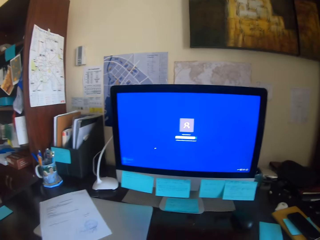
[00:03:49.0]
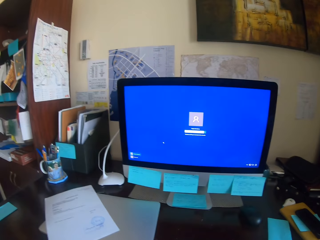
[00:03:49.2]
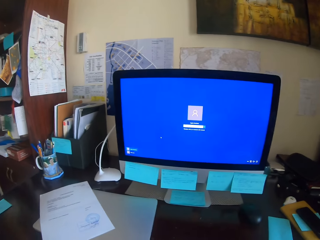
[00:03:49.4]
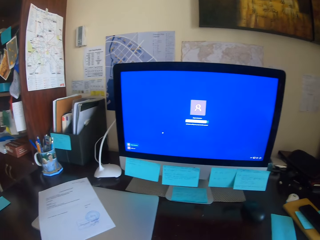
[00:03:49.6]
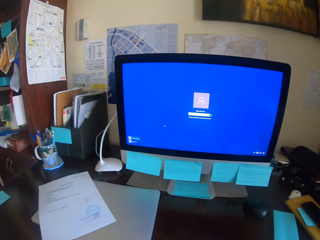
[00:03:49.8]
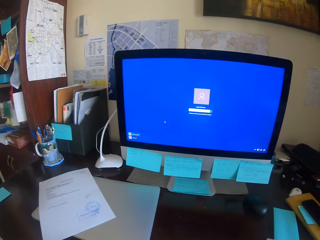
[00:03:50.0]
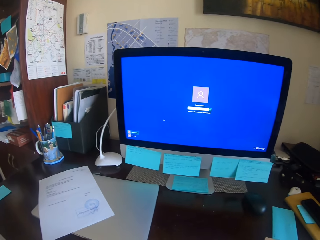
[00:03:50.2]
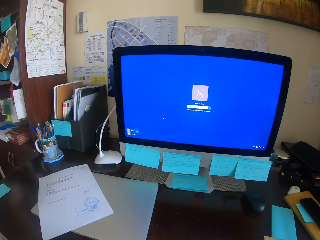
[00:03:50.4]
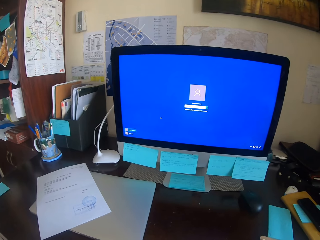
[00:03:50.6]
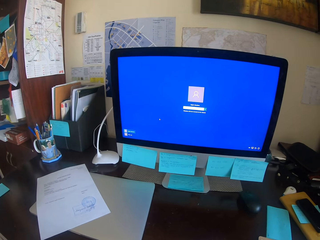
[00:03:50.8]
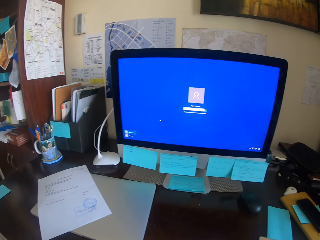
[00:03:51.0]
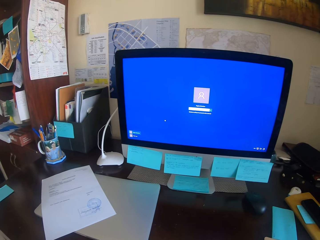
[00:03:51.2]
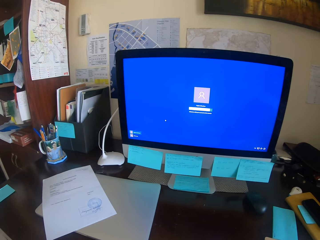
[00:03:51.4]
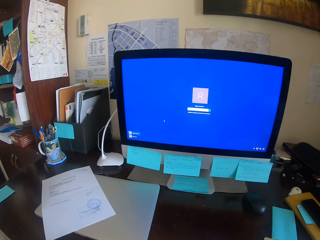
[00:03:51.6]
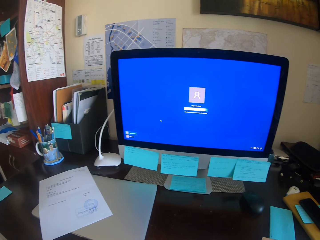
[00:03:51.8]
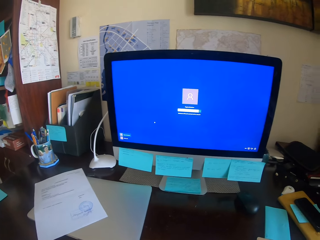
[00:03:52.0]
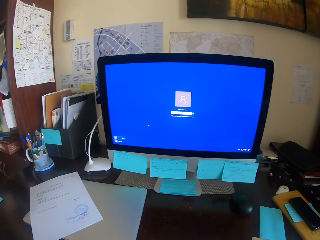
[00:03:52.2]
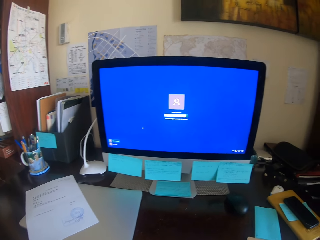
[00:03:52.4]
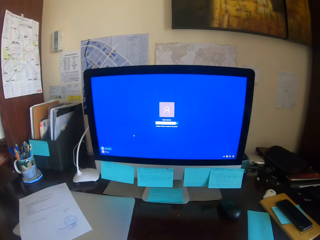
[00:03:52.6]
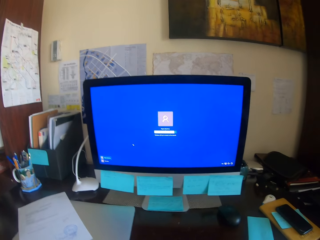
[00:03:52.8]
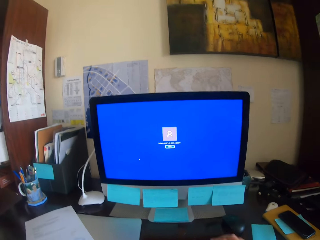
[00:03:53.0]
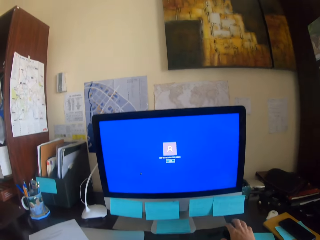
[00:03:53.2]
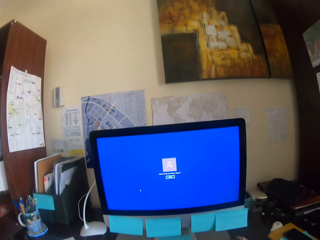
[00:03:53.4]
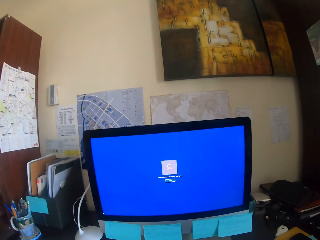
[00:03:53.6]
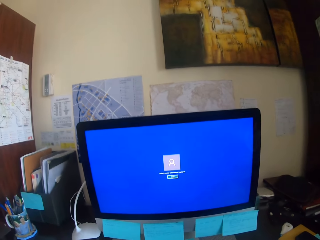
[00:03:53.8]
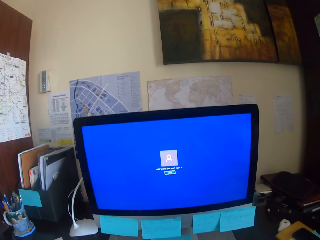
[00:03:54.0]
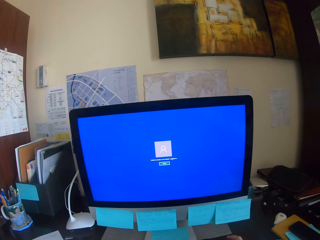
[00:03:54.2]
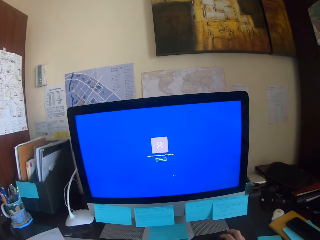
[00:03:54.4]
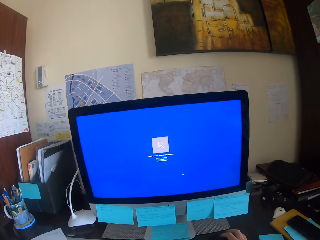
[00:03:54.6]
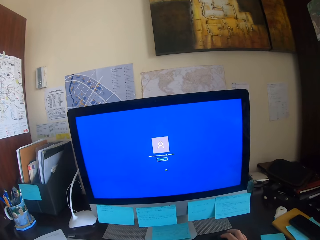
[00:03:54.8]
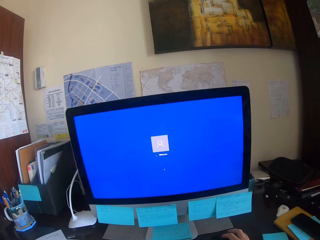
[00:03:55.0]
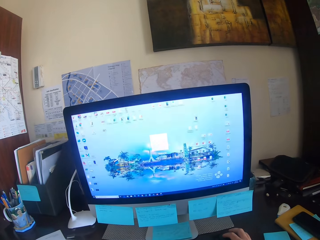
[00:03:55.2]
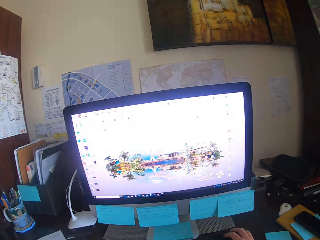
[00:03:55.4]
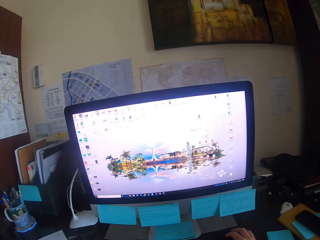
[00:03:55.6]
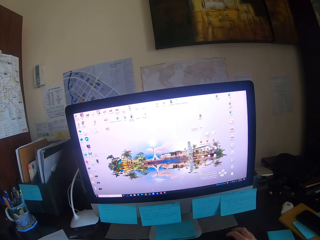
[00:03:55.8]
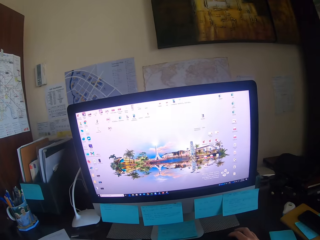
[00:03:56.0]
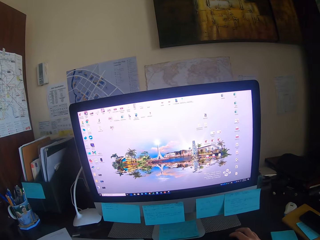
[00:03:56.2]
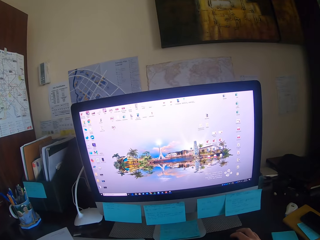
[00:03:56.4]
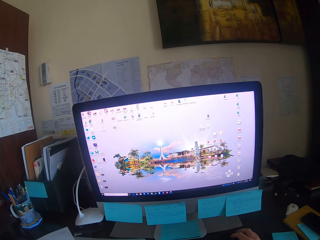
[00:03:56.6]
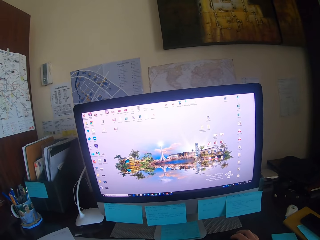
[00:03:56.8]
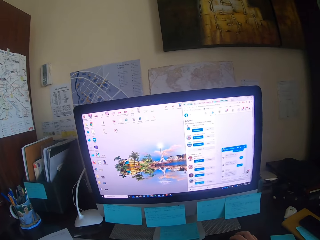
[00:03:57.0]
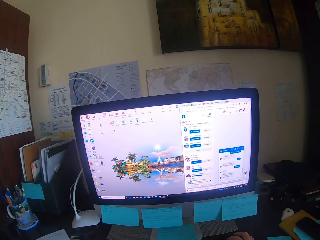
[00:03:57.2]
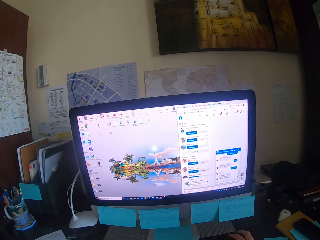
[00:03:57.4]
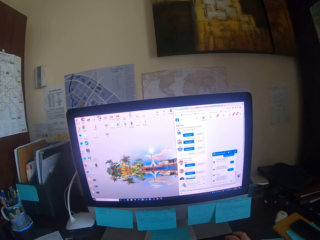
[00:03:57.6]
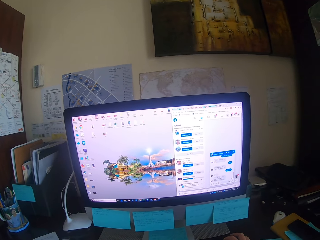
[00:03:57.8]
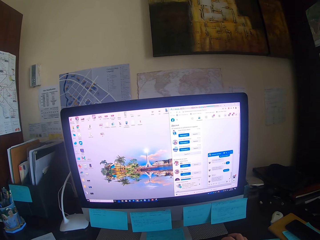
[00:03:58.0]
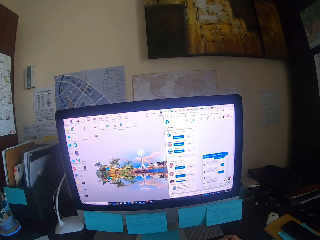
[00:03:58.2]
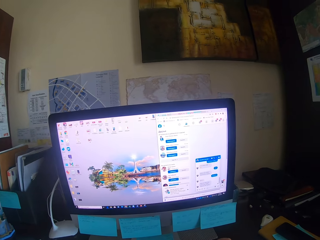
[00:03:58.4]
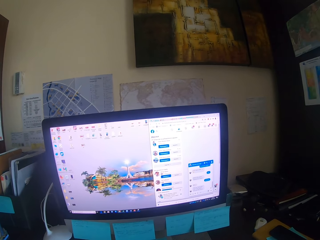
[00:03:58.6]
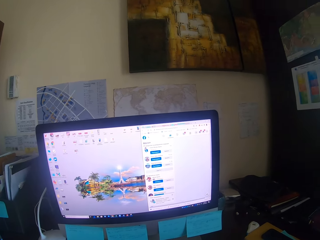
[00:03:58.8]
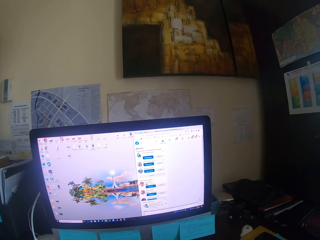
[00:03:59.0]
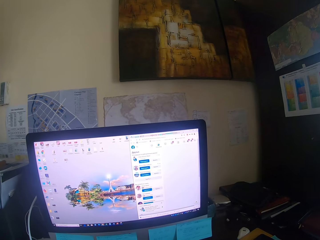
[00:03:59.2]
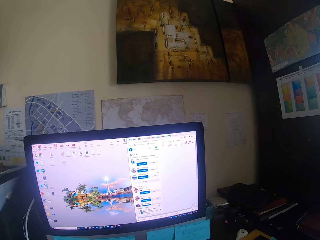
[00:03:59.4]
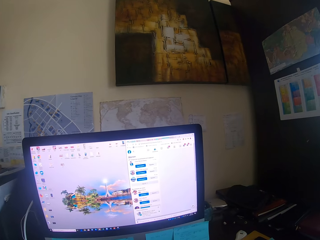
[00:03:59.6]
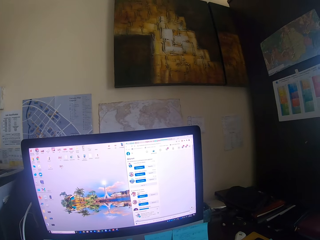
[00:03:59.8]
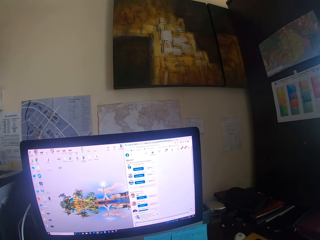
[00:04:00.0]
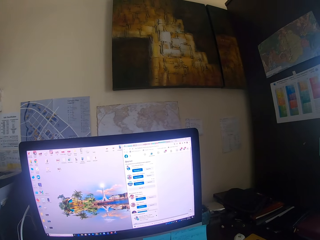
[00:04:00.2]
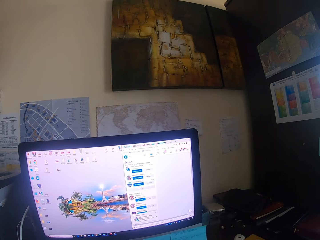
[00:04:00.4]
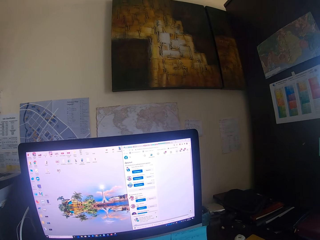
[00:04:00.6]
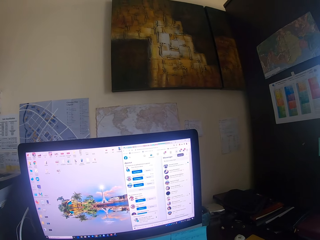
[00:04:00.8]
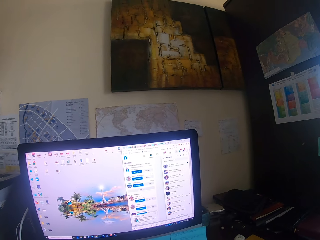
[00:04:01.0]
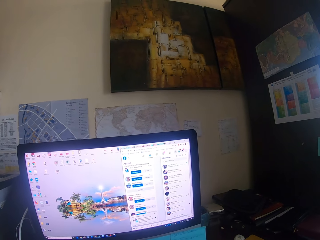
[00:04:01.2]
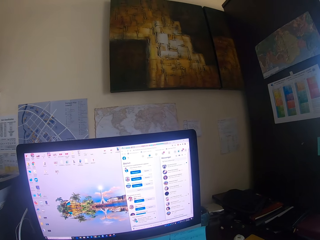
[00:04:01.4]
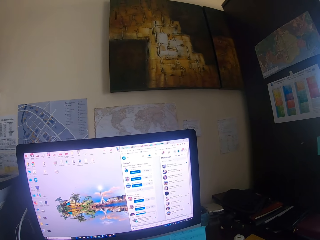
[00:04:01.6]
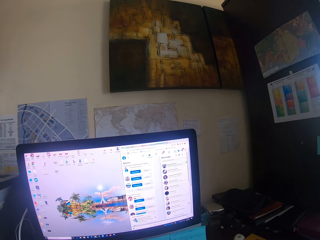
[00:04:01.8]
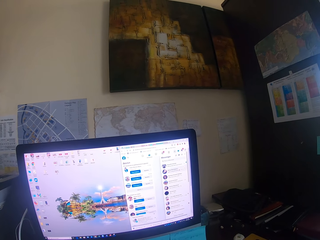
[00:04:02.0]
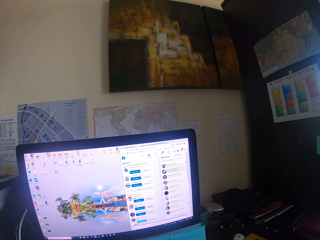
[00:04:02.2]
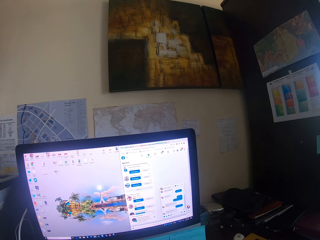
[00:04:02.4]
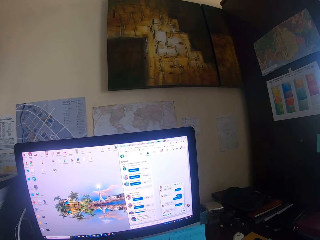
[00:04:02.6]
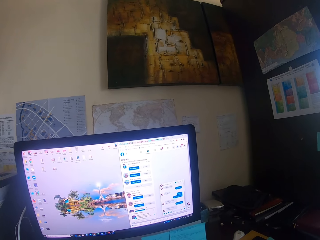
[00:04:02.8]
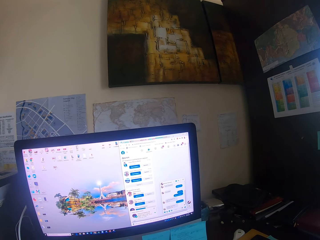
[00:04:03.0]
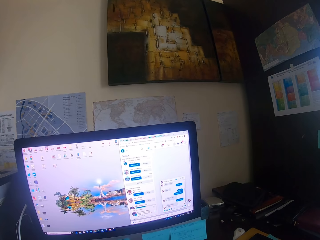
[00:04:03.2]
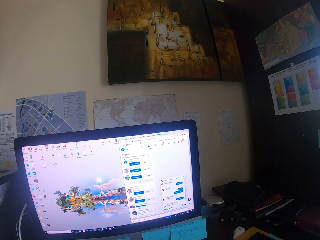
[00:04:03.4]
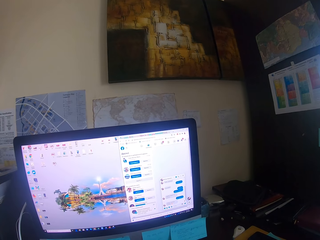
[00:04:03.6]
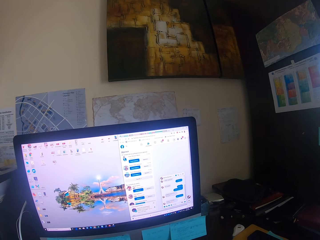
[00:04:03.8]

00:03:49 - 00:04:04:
The camera wearer types on a keyboard. They focus on a computer. They hold a mouse. They drag the mouse. They operate a desktop. They focus on the computer.

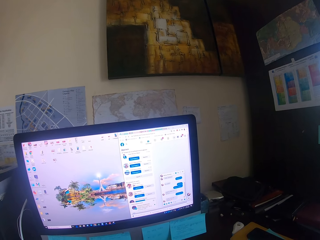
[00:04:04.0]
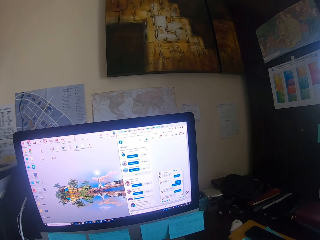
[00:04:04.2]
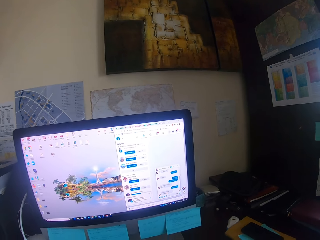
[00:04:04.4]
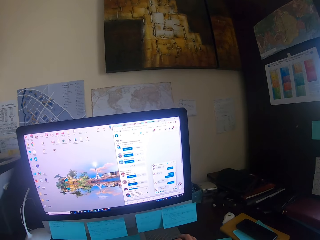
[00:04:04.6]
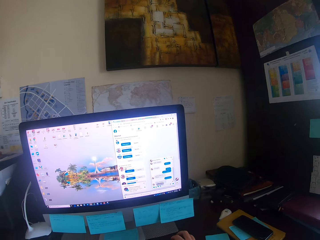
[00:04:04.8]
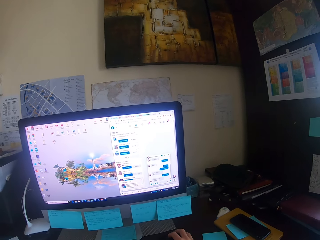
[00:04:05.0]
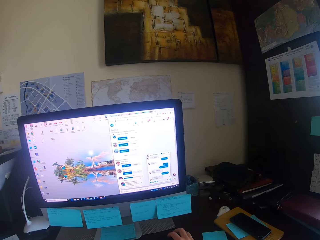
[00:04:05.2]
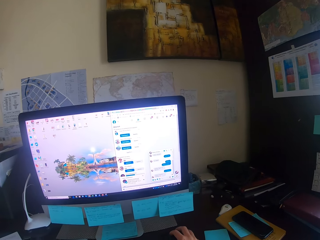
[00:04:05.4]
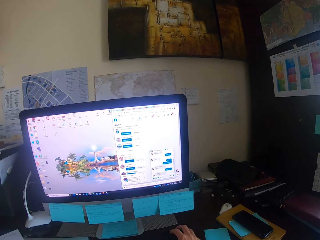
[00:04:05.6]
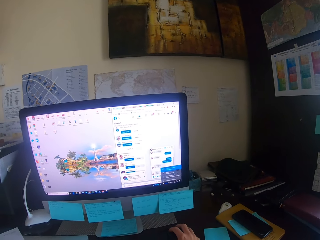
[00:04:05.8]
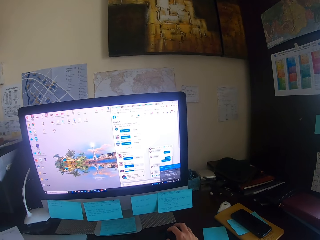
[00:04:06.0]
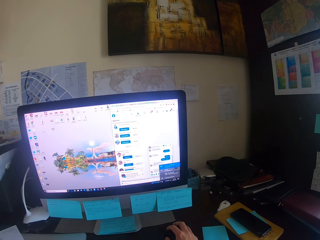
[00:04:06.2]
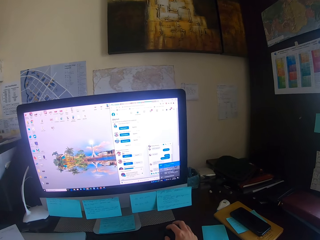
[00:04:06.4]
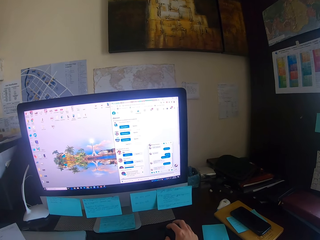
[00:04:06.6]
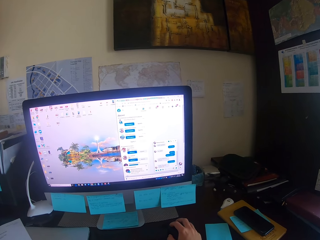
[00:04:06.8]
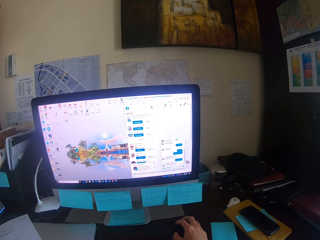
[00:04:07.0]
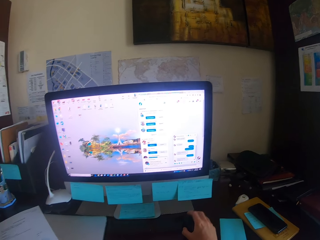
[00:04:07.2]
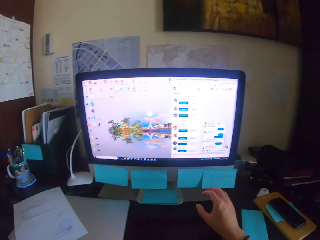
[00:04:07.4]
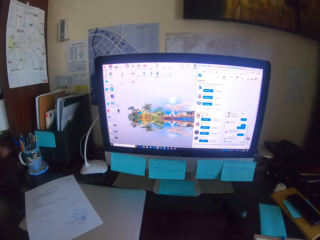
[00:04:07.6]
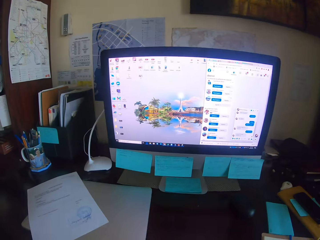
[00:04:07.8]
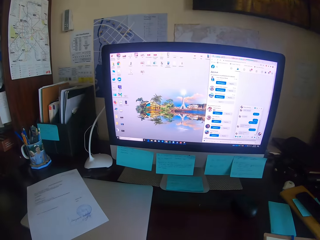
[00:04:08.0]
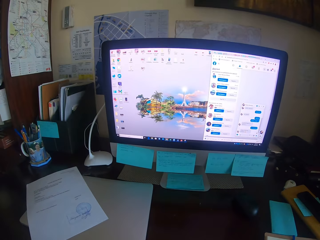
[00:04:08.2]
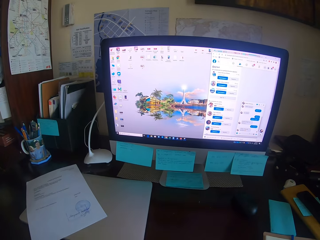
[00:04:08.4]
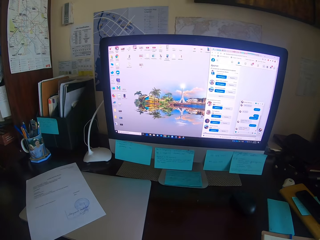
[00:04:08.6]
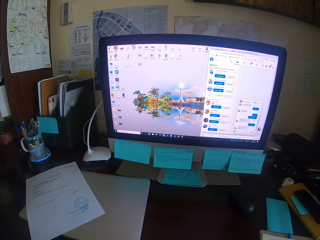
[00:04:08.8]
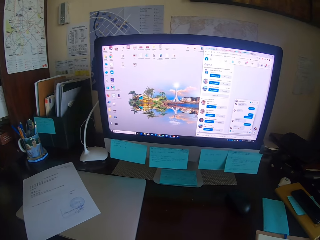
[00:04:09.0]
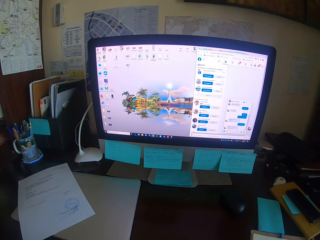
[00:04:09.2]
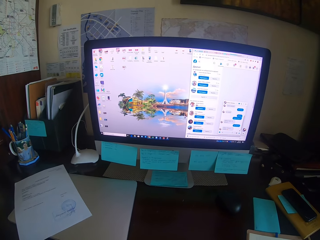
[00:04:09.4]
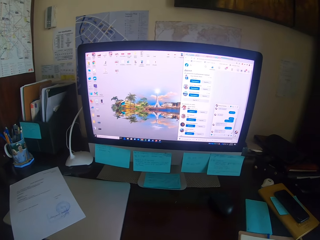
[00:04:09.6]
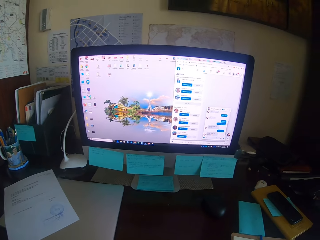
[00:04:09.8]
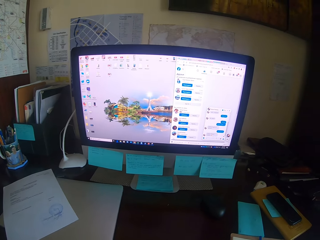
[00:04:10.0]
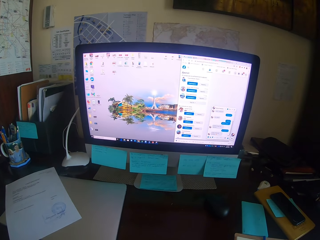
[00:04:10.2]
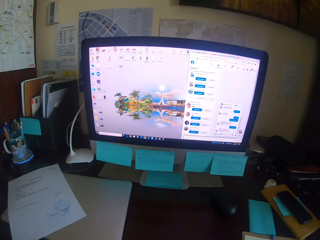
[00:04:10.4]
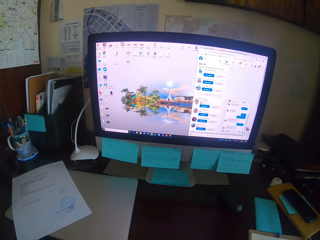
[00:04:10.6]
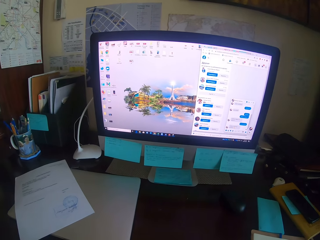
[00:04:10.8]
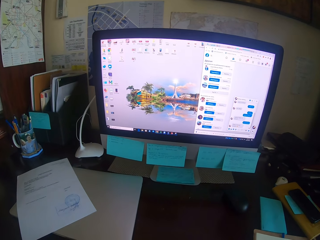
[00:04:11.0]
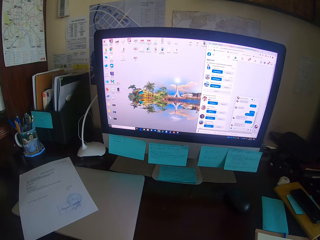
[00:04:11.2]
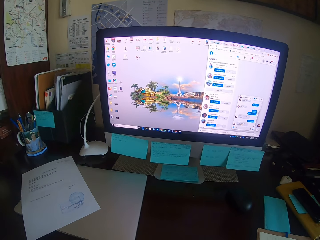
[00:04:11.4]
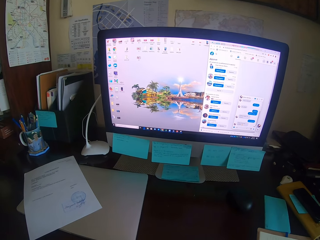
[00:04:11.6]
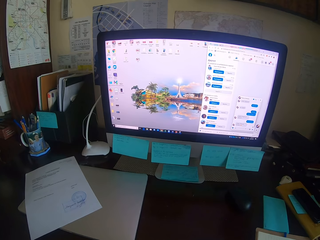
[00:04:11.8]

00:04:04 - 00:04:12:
The camera wearer drags a mouse. They look at the desktop.
